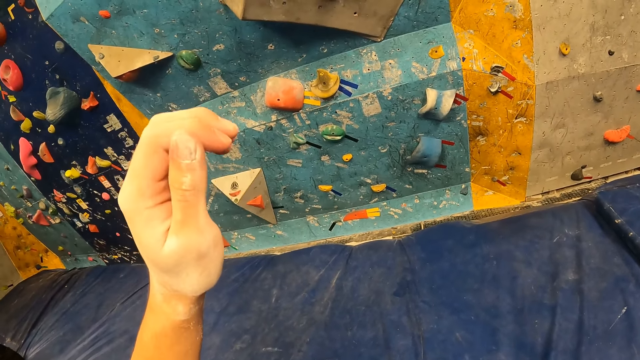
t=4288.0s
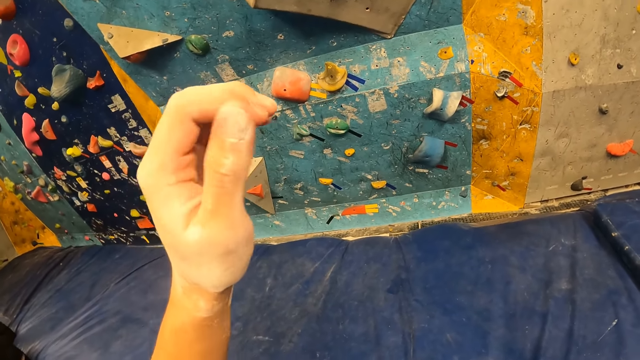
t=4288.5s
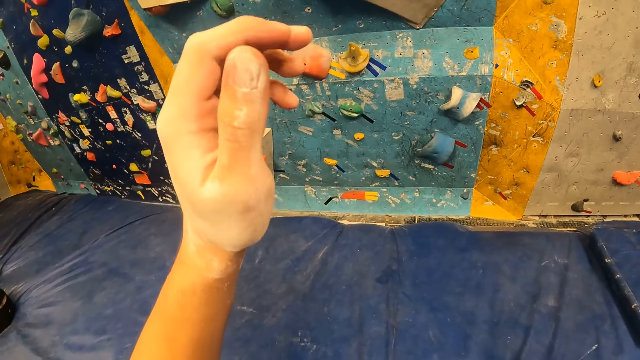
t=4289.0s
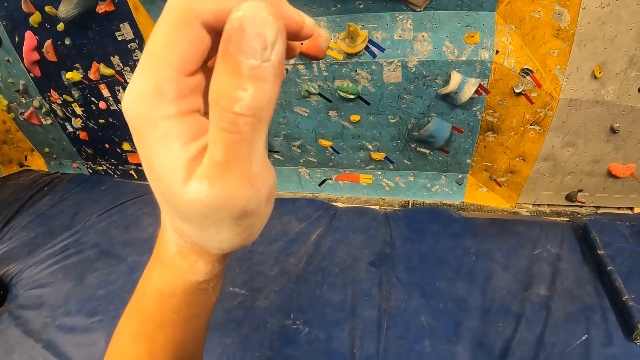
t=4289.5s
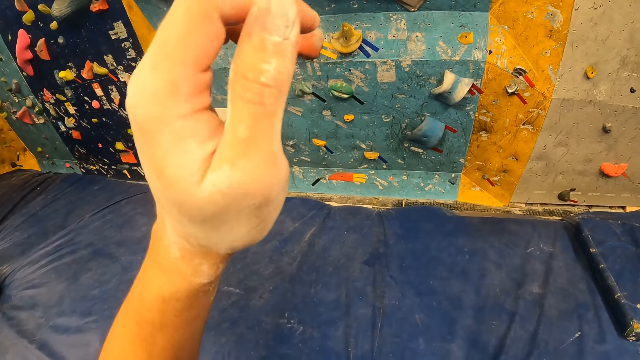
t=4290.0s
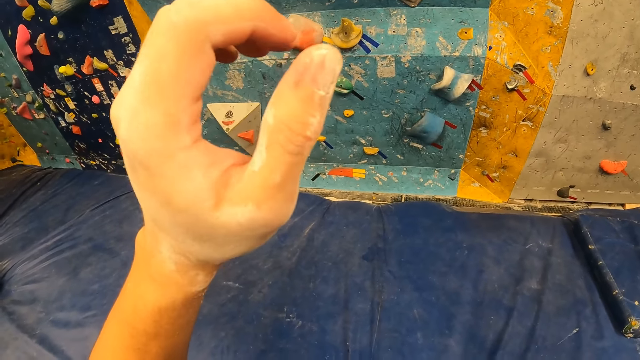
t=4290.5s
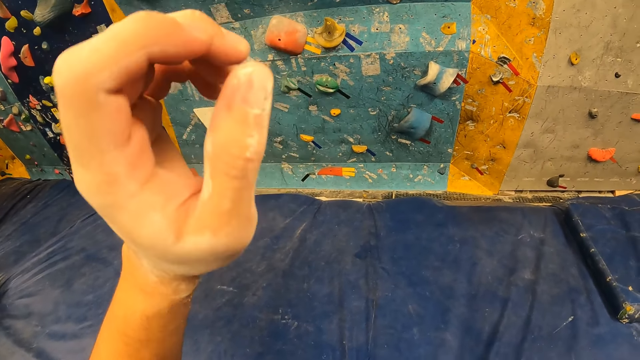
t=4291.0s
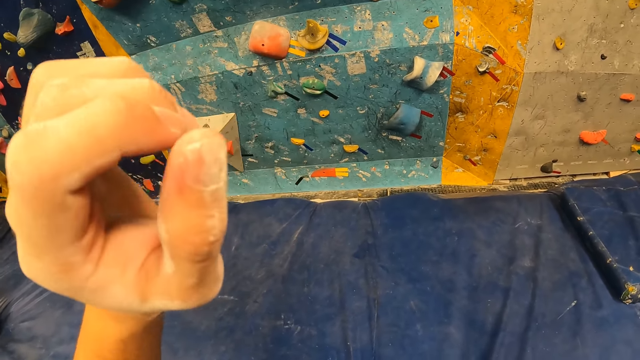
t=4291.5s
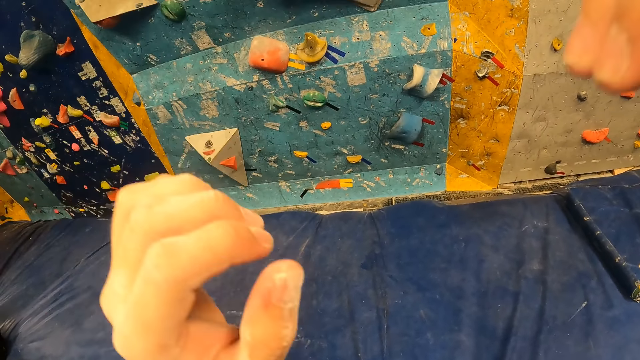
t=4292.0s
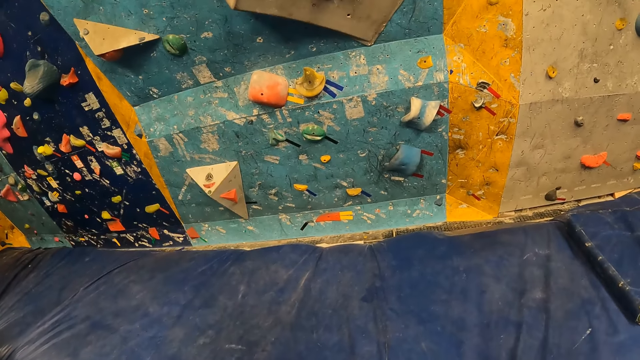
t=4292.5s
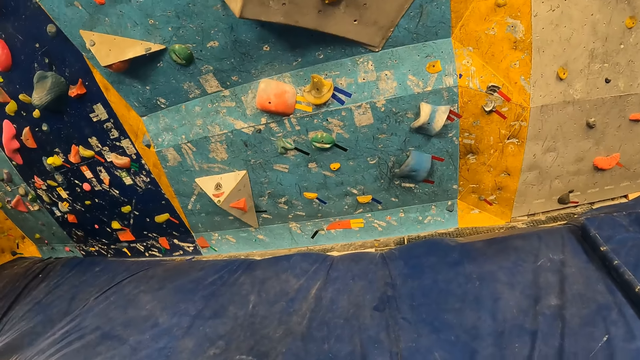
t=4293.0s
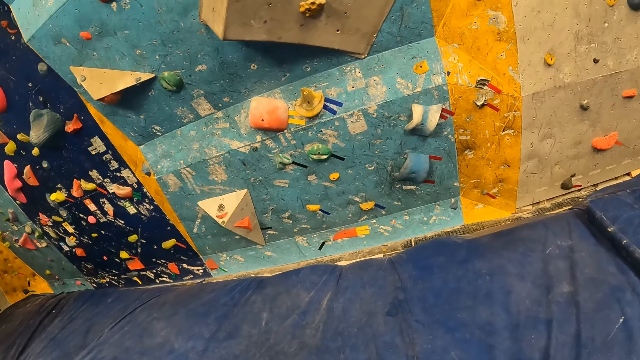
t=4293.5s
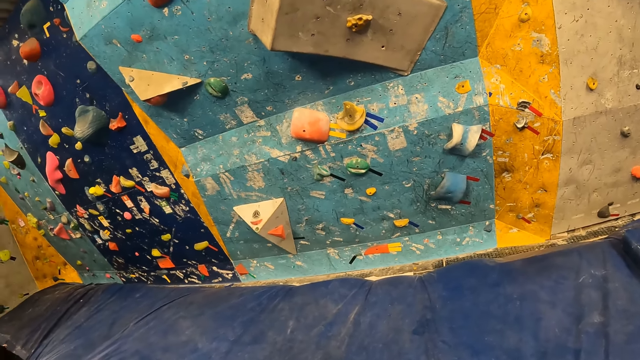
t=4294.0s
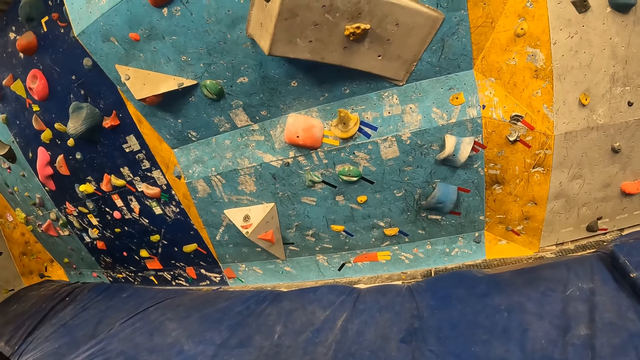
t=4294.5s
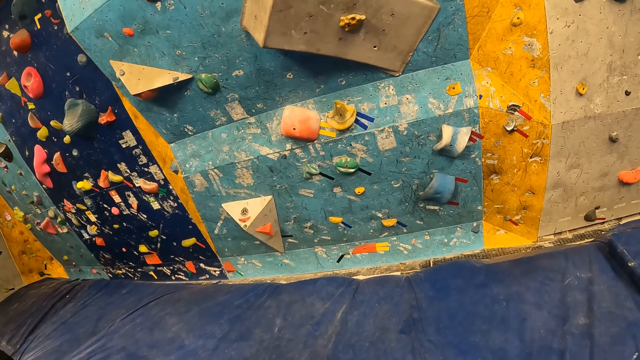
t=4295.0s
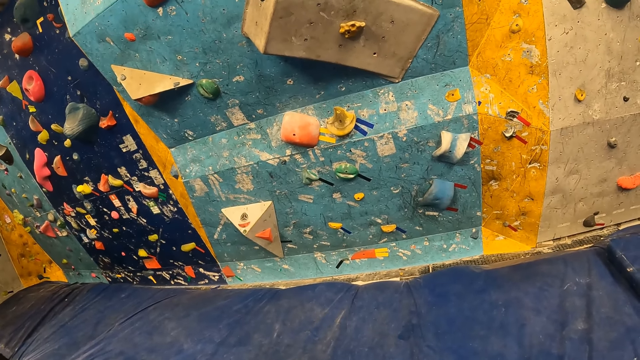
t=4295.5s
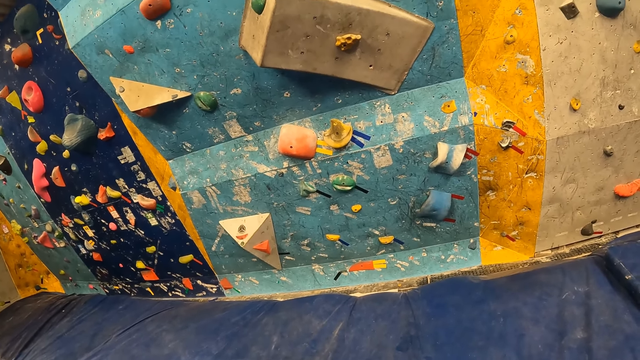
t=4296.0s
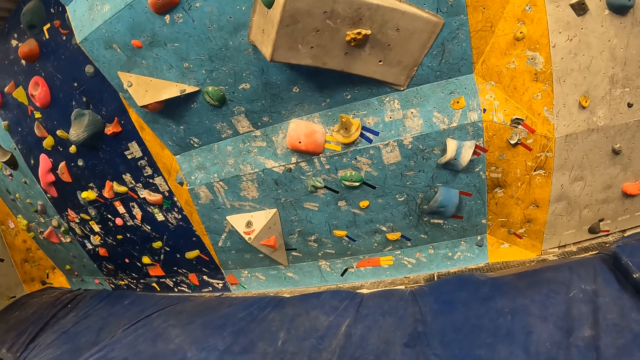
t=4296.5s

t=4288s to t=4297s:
The camera wearer lowers both hands.

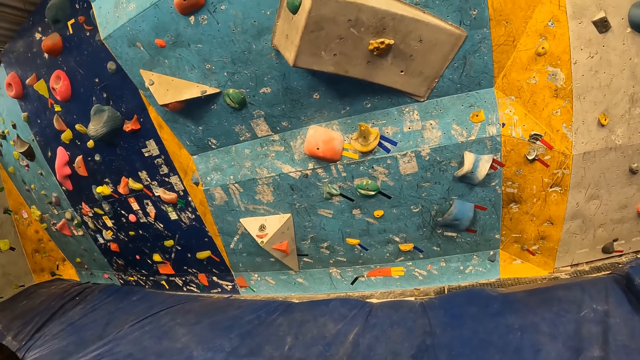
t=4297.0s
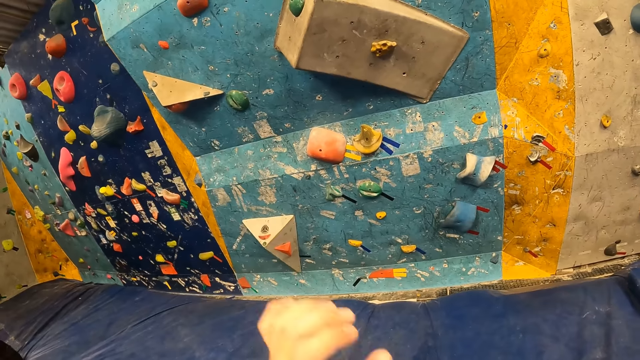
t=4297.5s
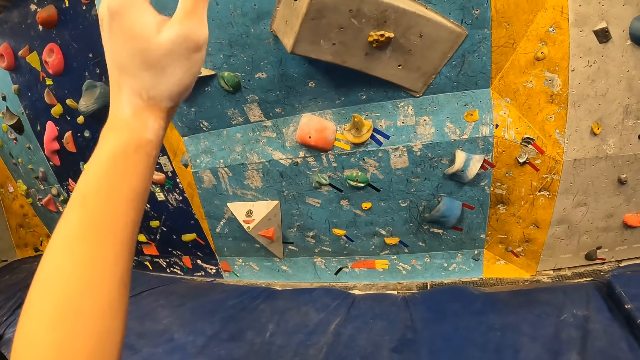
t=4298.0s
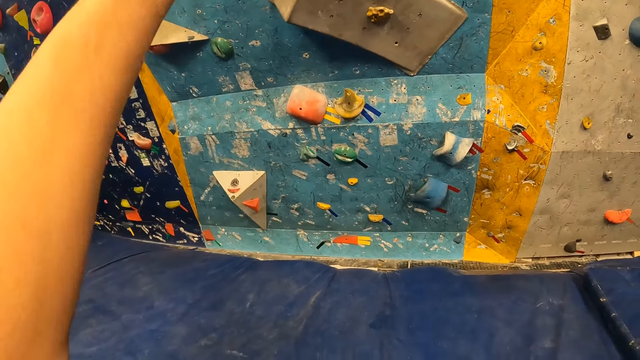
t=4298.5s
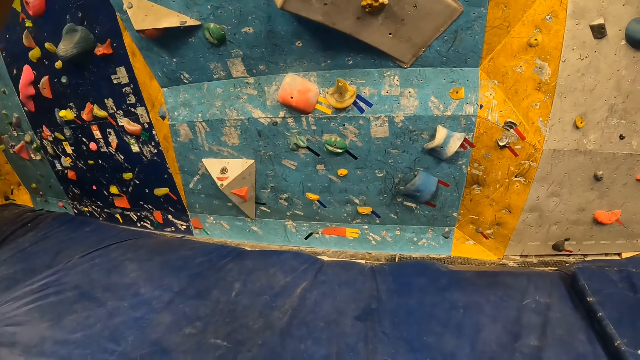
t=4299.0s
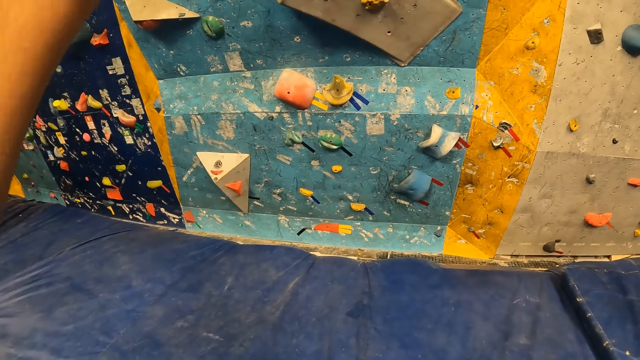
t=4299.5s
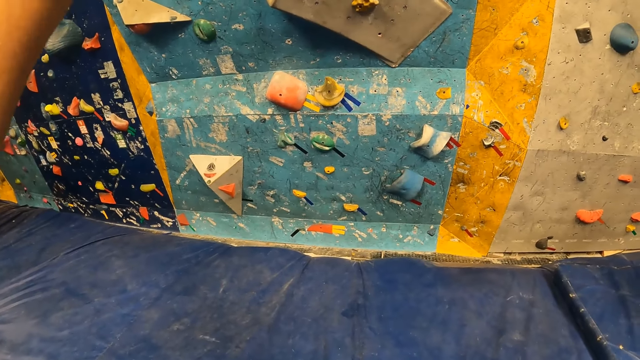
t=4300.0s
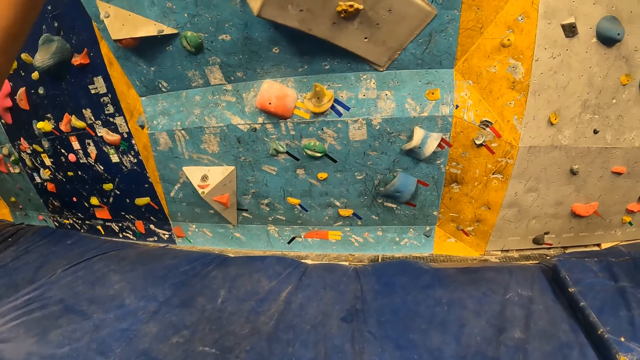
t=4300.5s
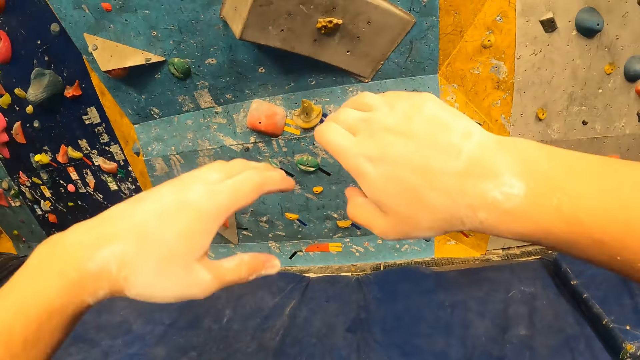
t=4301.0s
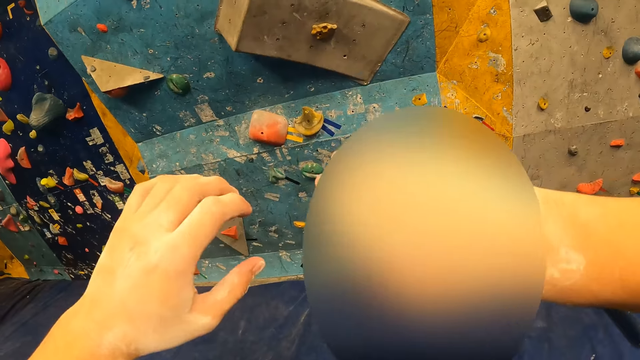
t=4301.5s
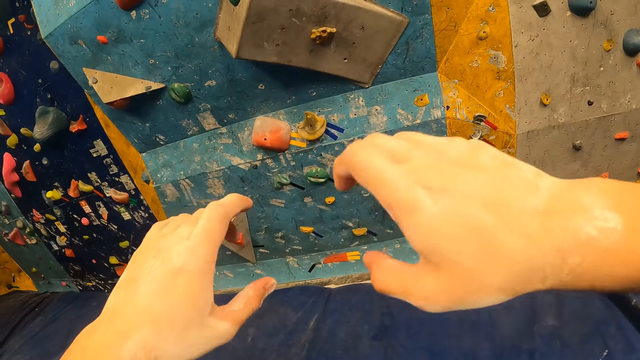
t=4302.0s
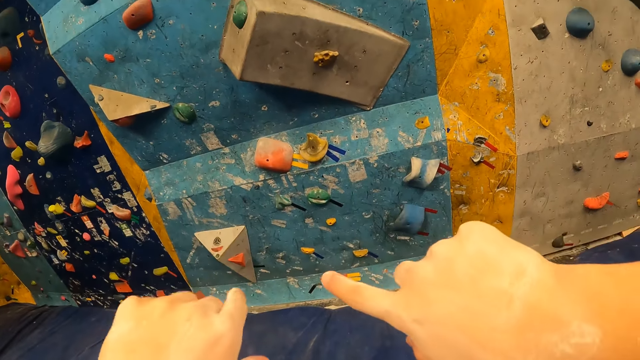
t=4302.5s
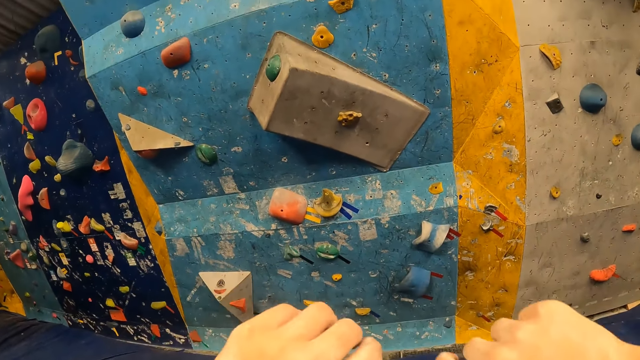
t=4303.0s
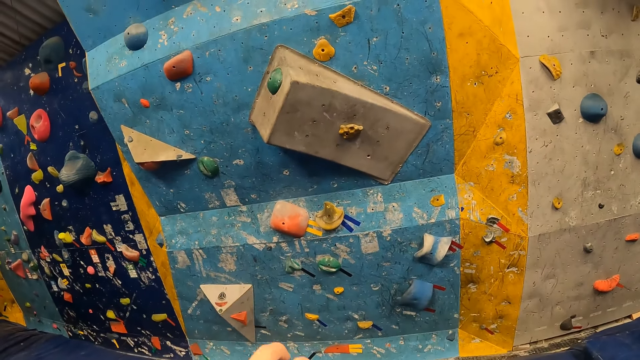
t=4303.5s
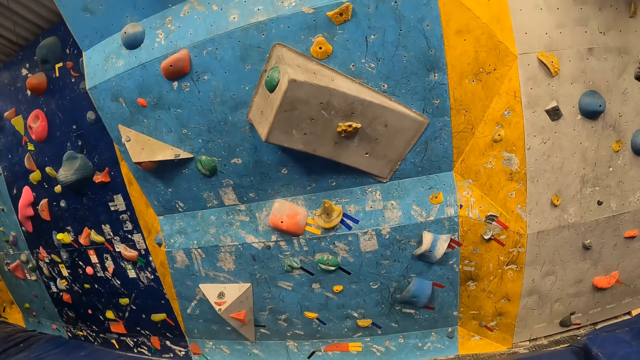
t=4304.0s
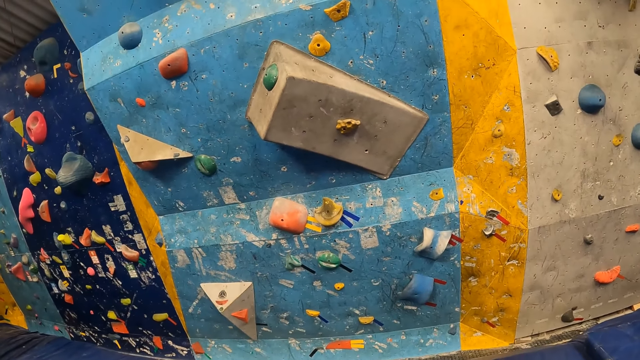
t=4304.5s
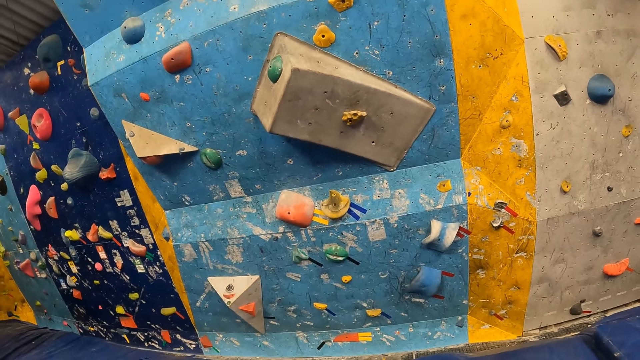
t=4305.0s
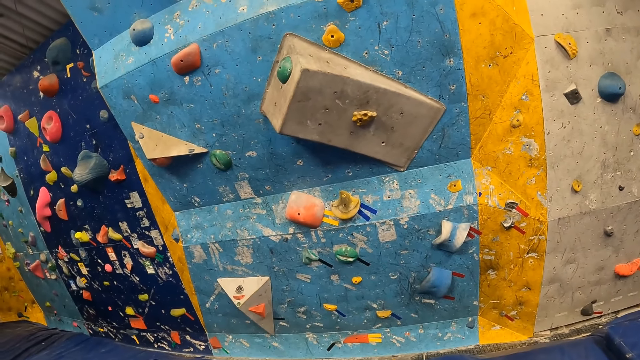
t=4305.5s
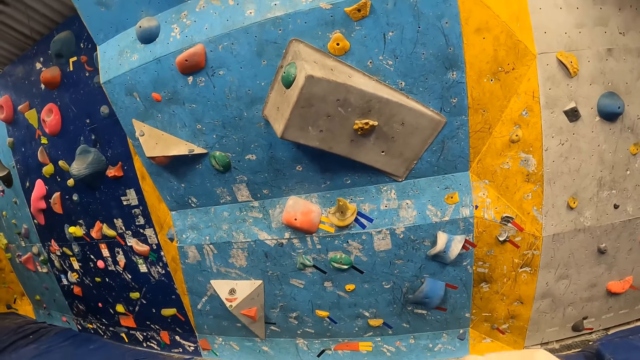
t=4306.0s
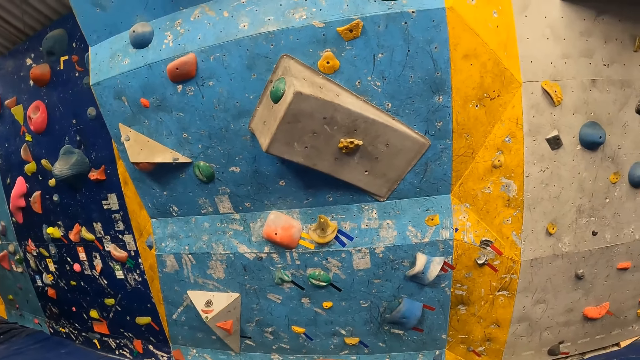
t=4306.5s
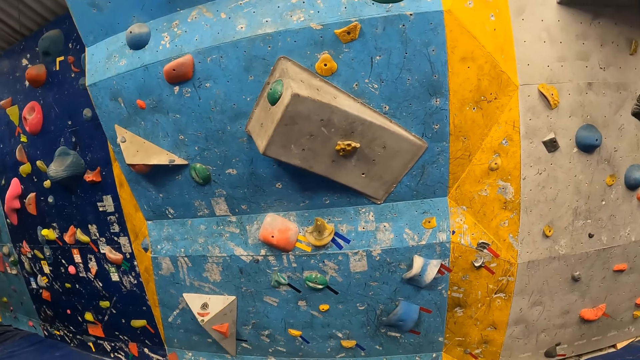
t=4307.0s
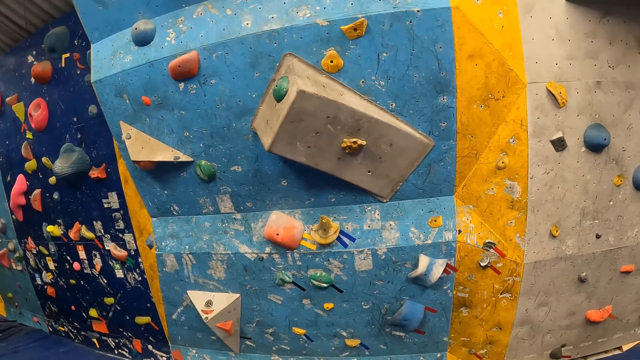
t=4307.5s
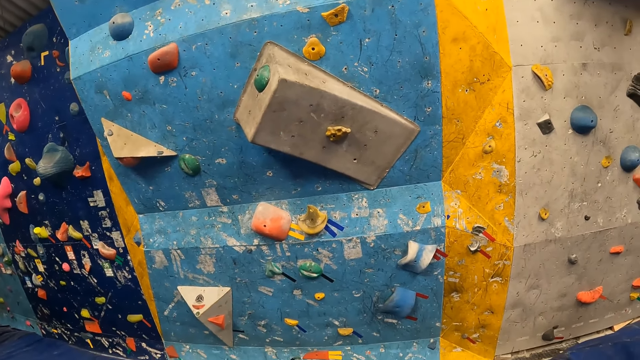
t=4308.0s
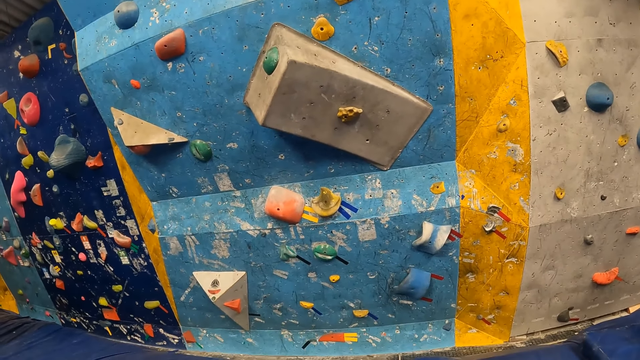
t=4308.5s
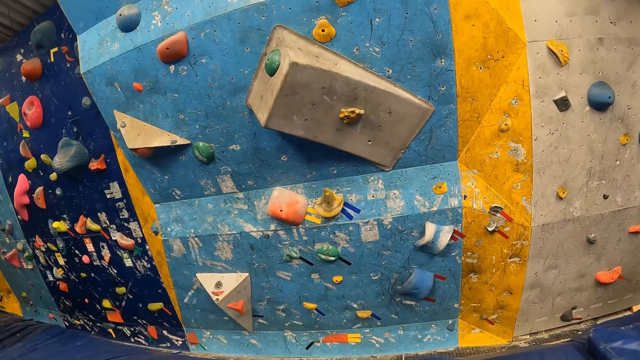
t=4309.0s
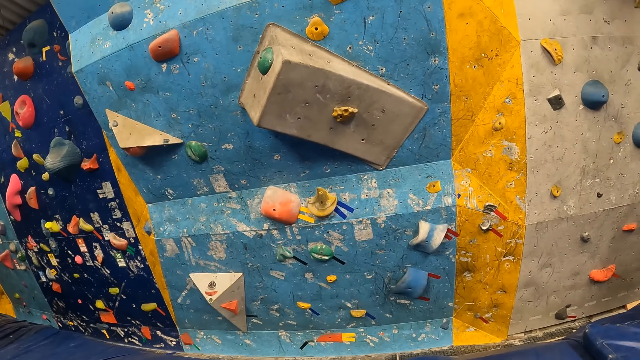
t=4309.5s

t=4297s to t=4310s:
The camera wearer raises his left hand. He lowers both hands. He makes some hand gestures with both hands. He lowers his hands.
